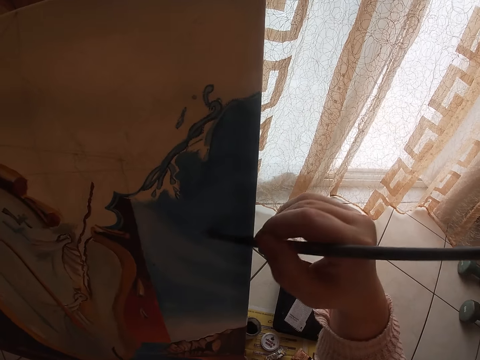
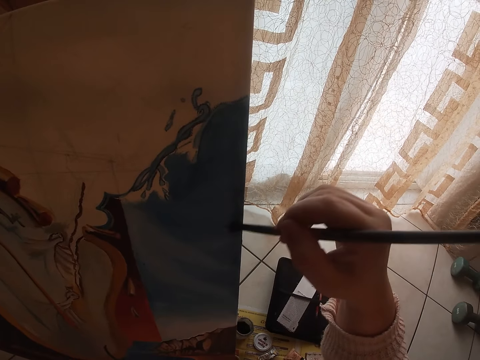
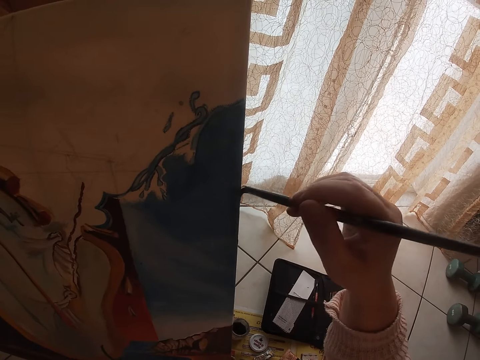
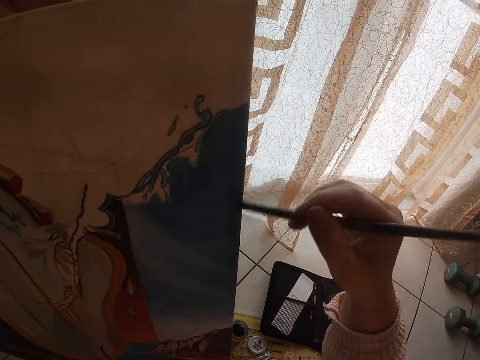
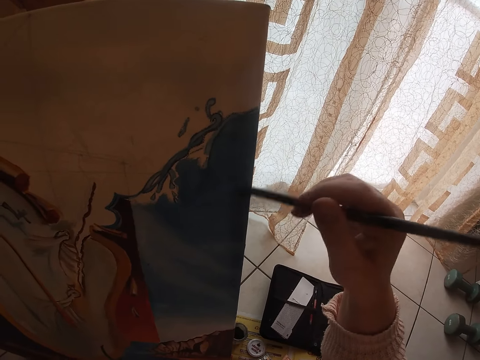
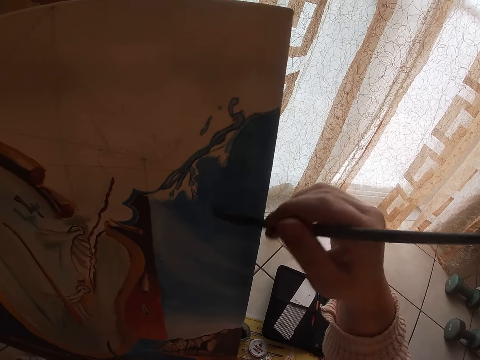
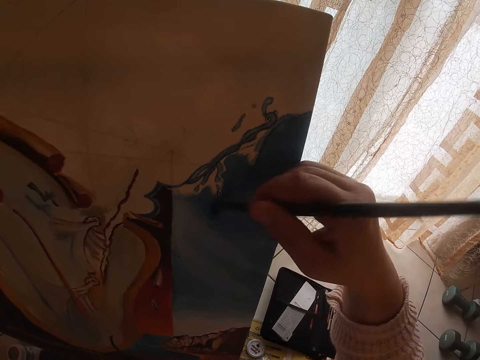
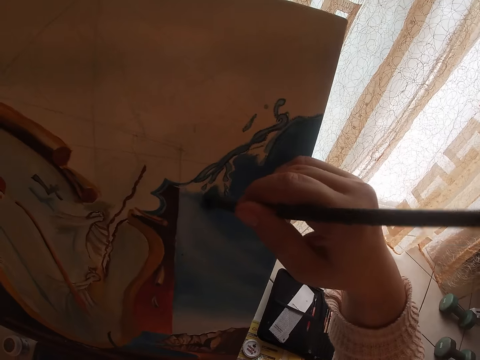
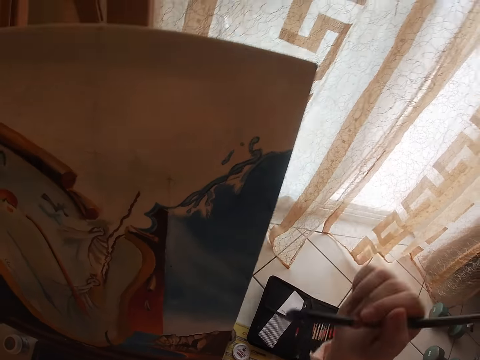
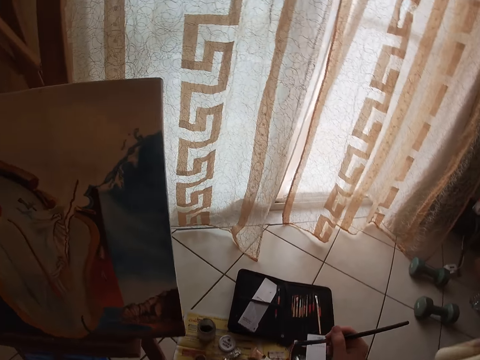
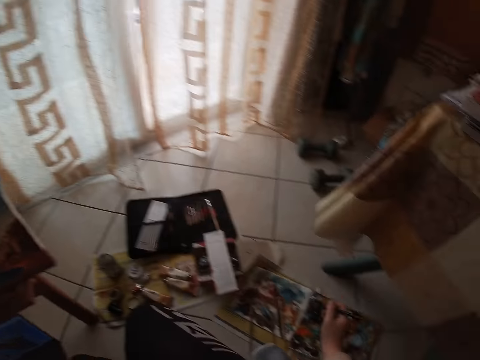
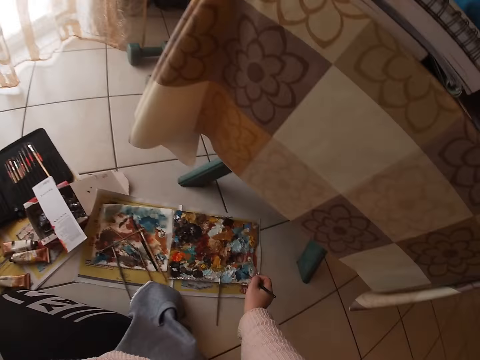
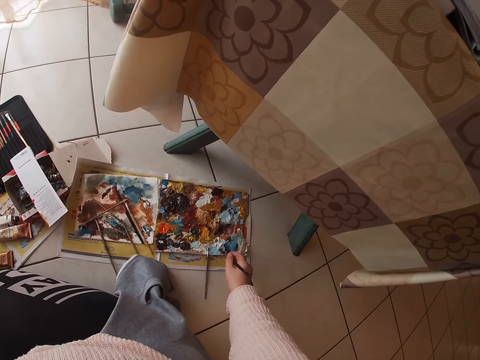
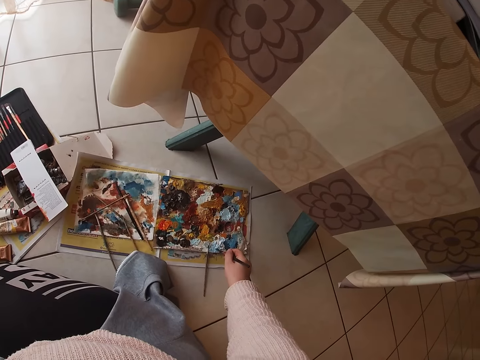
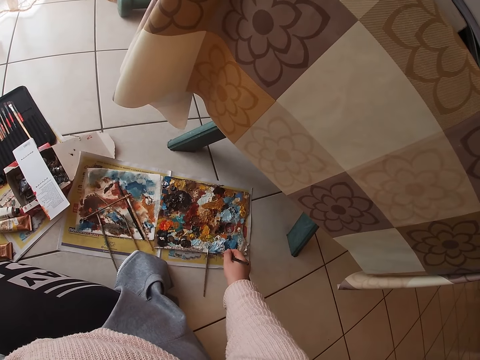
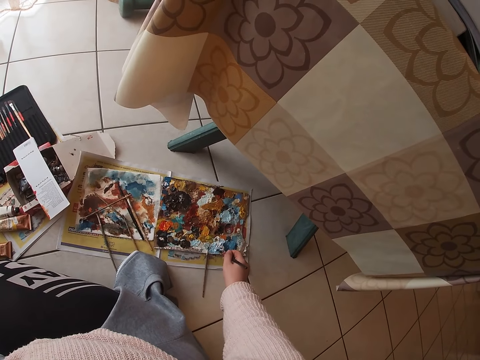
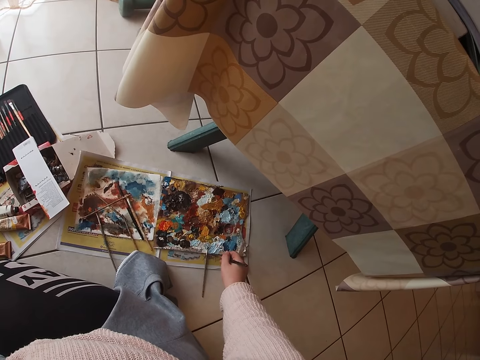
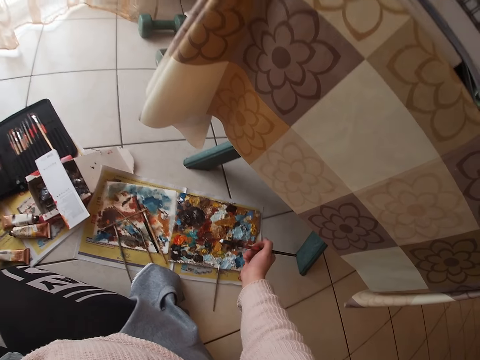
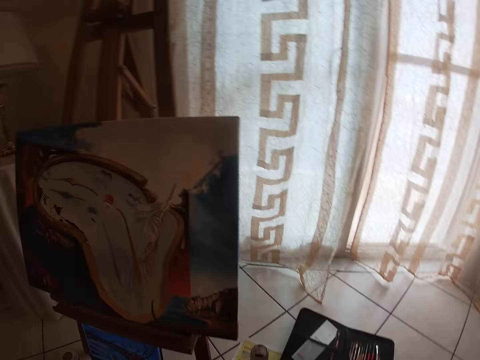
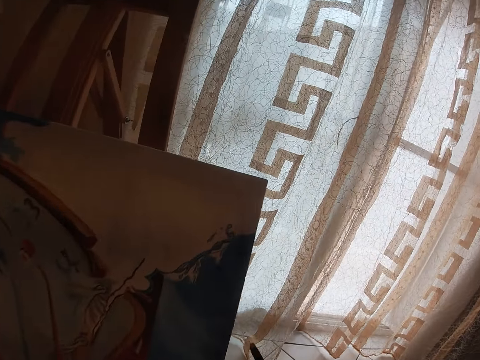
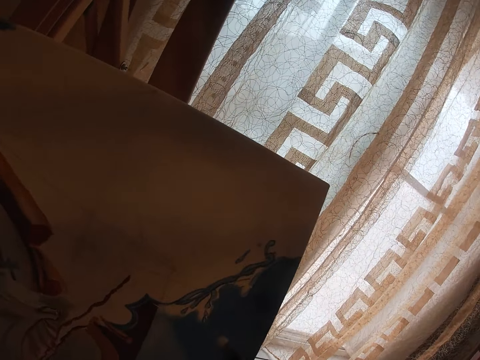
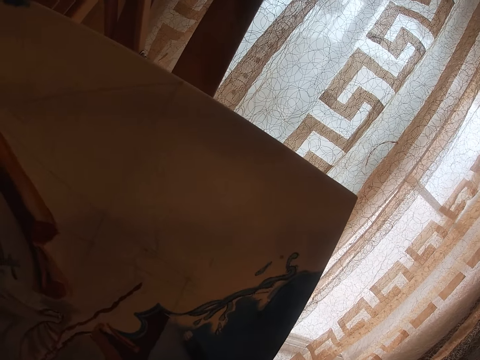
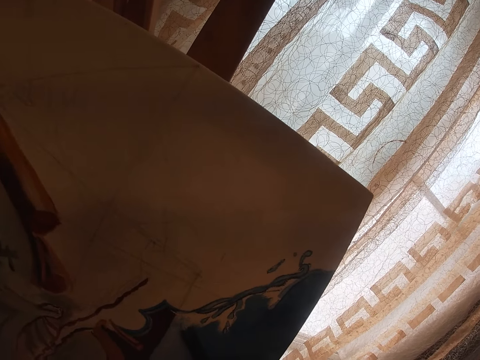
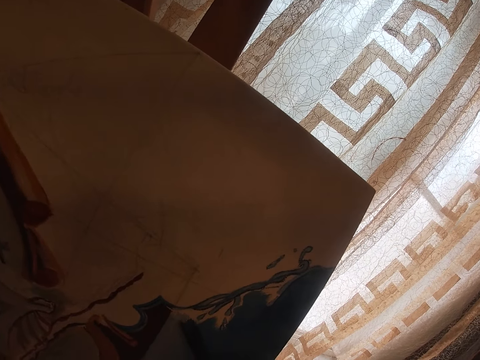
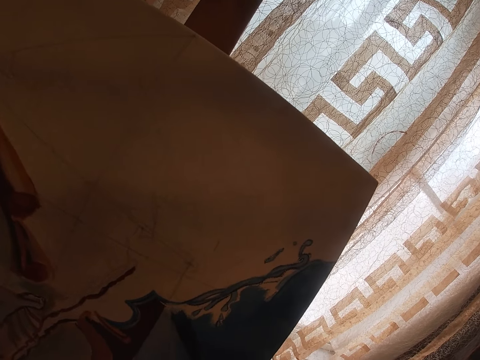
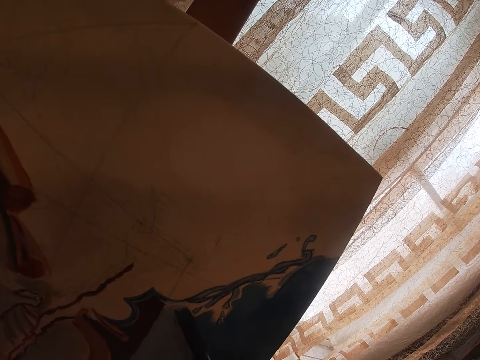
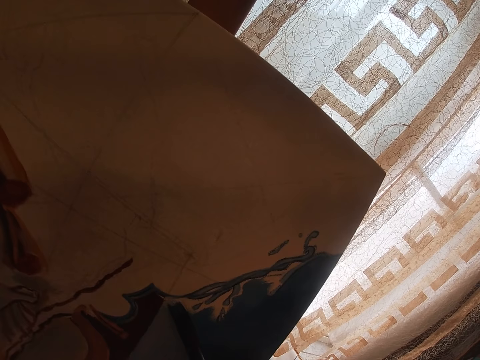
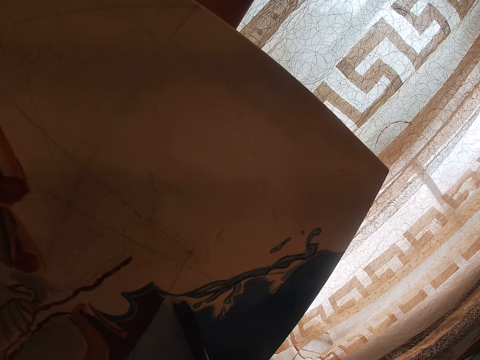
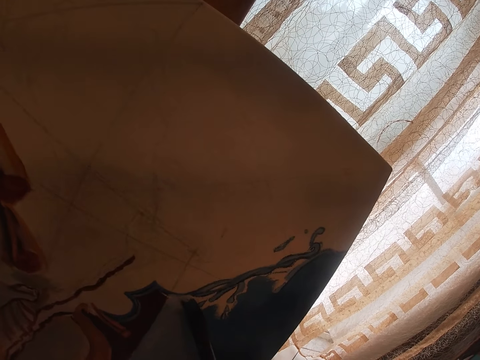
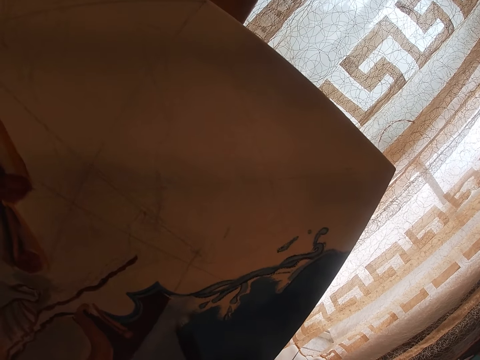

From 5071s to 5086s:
The camera wearer scoops paint from a paint palette with a paint brush. They paint a canvas with the paint brush.

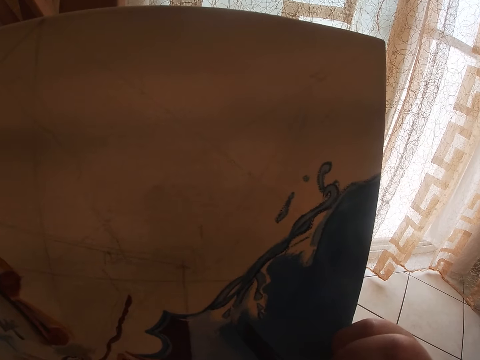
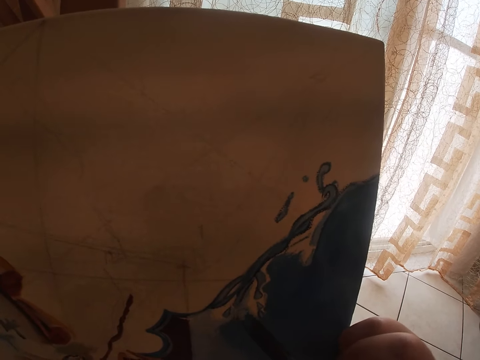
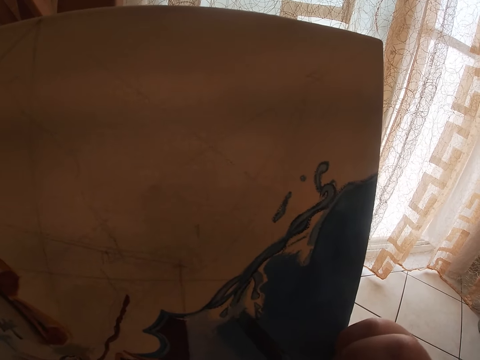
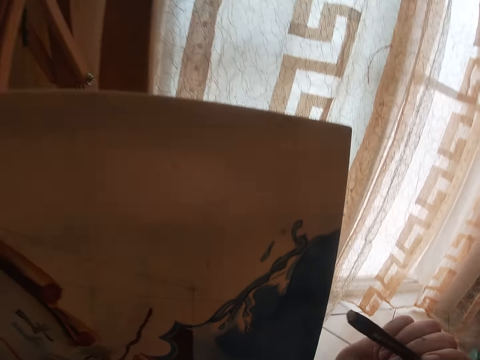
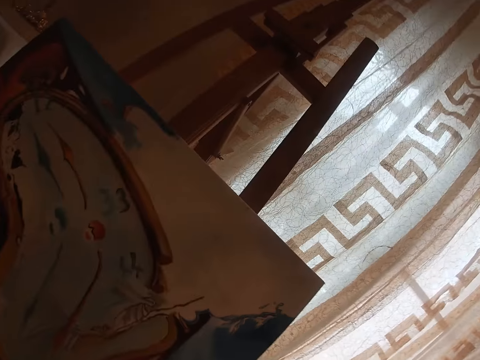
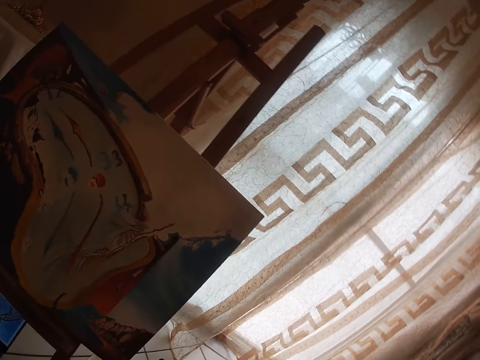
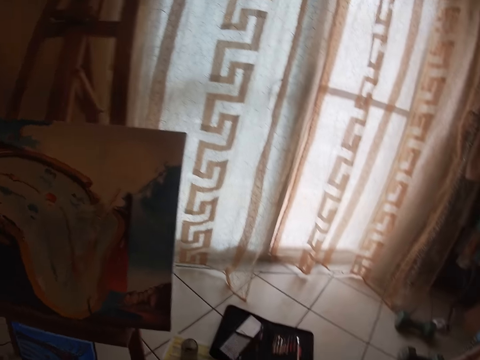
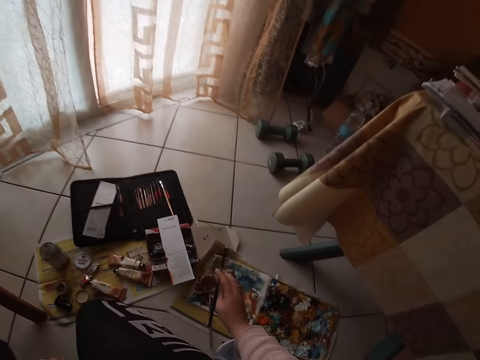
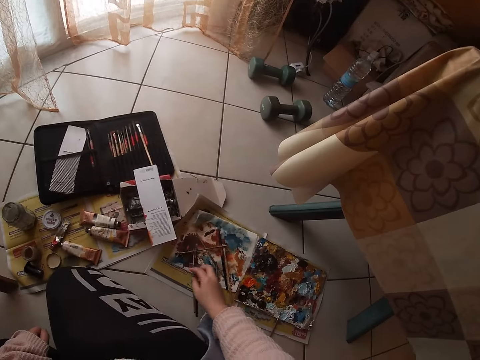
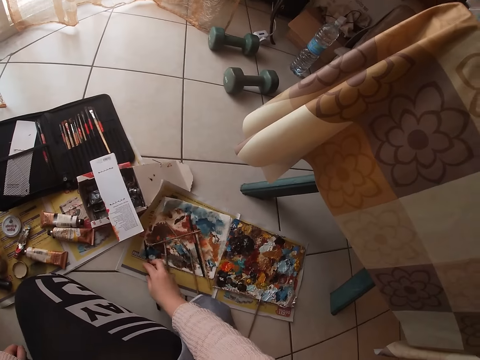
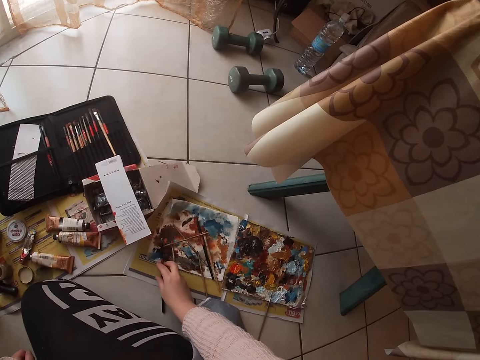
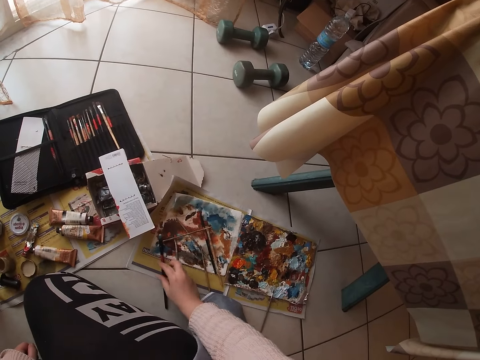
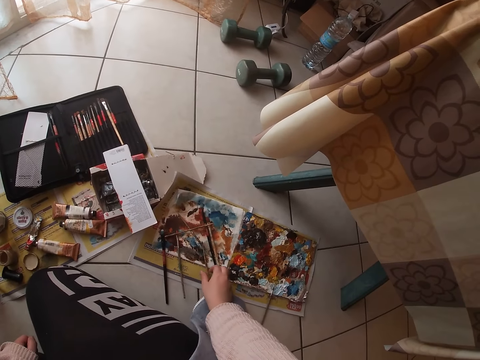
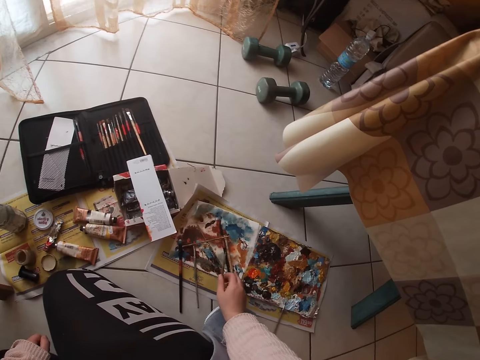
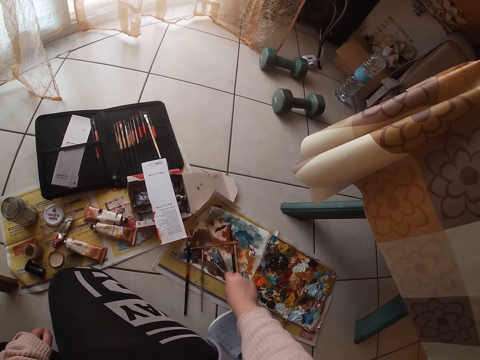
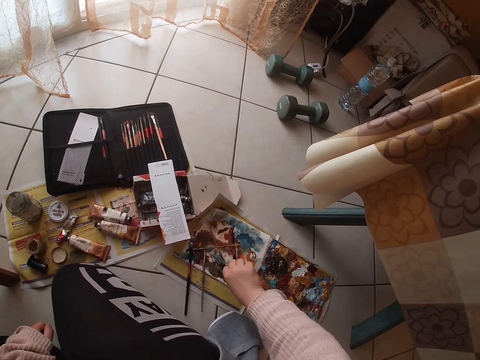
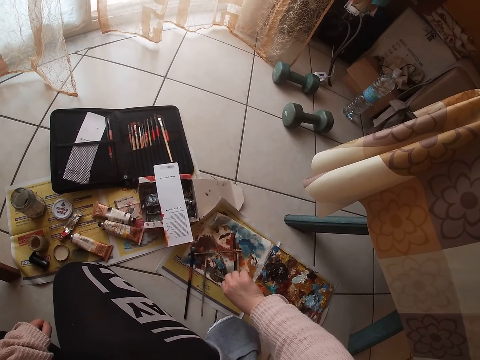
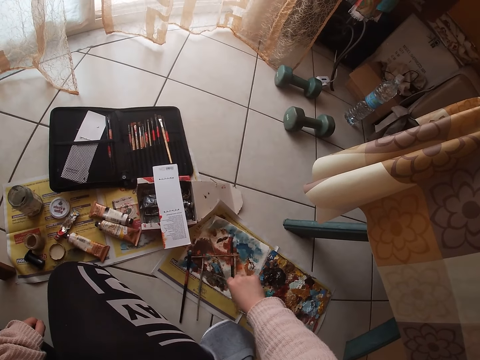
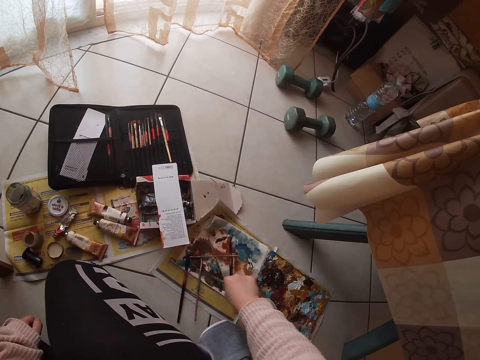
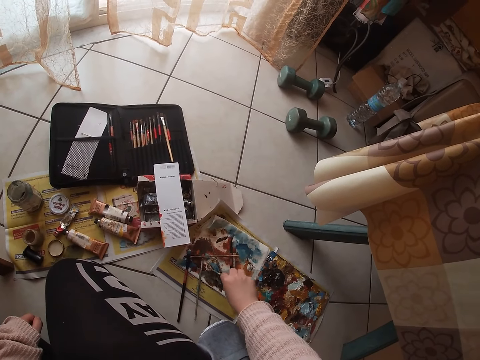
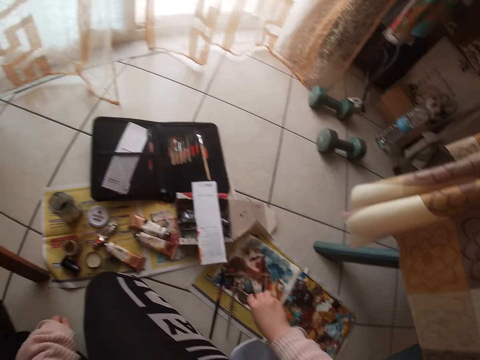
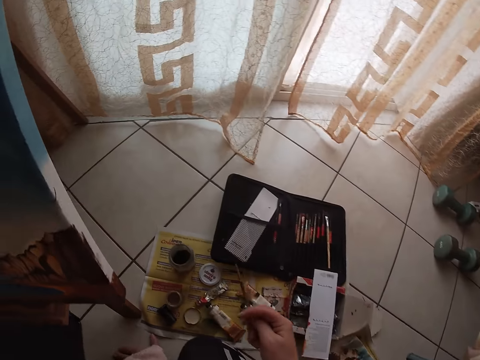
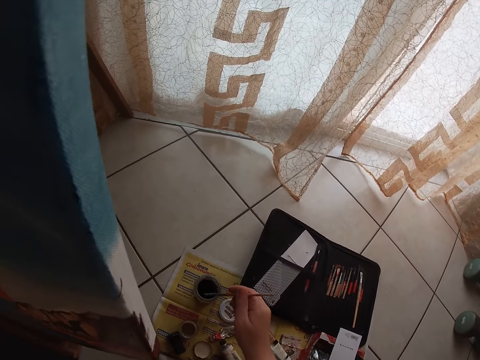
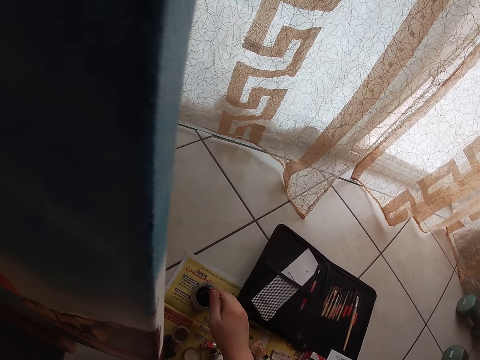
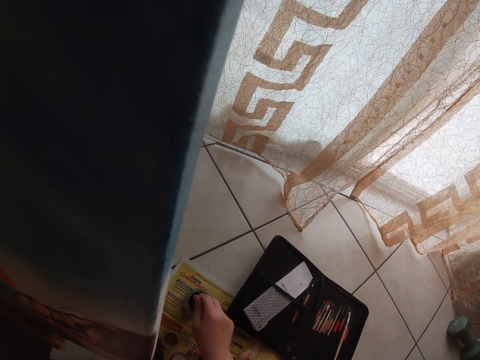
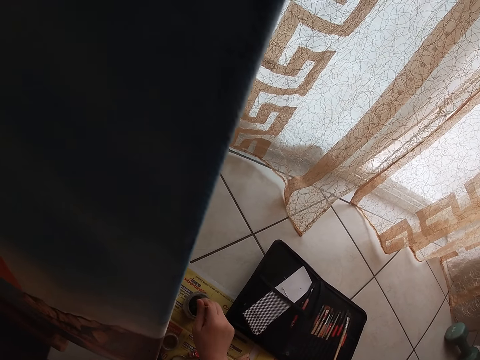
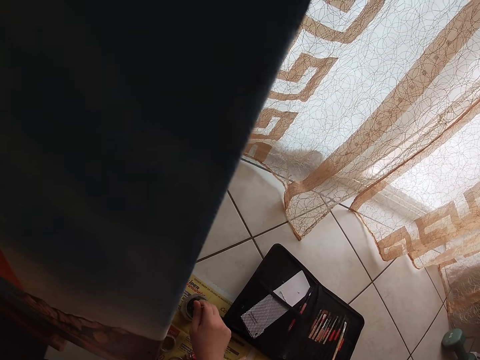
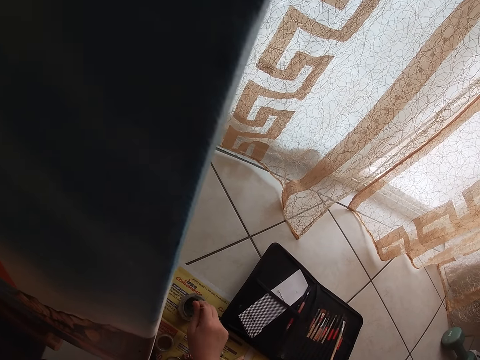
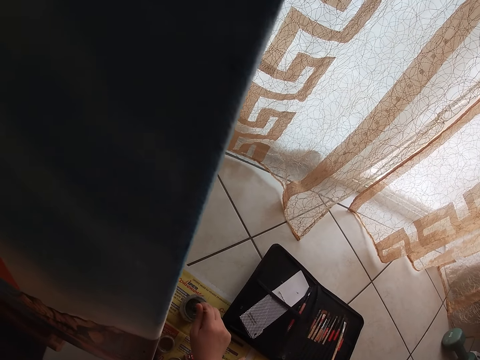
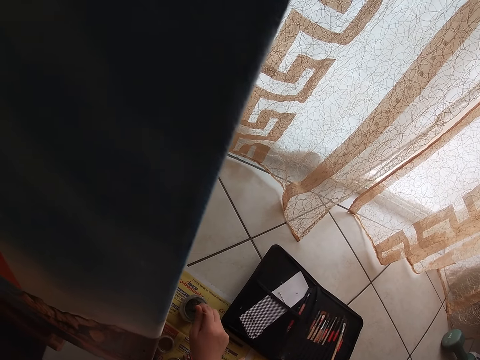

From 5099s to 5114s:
The camera wearer moves back away from a canvas. She puts down a paint brush in her right hand on a piece of paper in a book. She picks up another brush from the piece of paper in the book on the floor with her right hand. She spreads paint on the piece of paper with the paint brush and cleans the paint brush on the piece of paper. She dips the brush into a black liquid in a small bottle on the floor.
